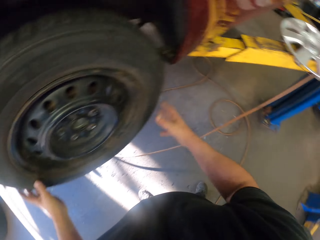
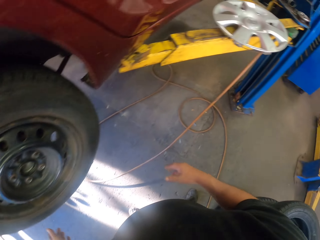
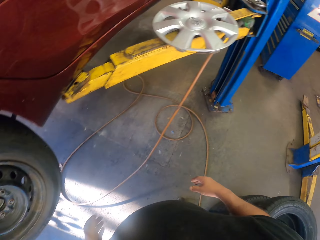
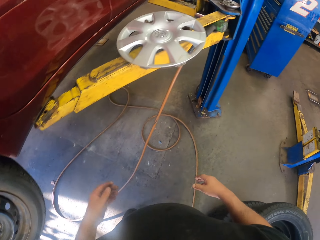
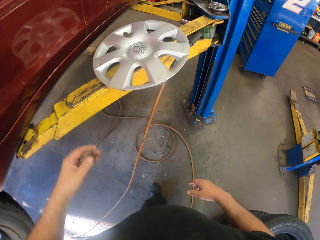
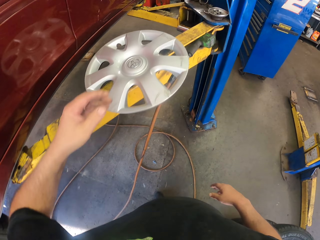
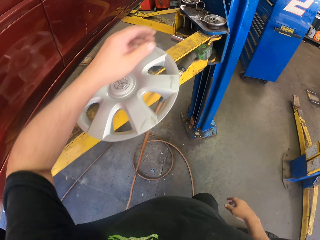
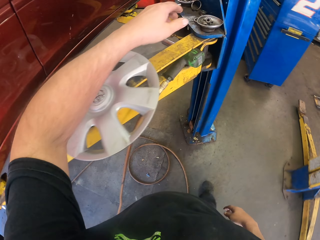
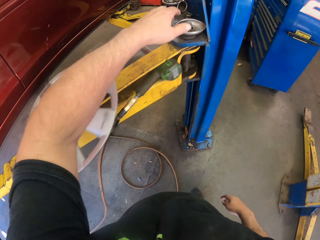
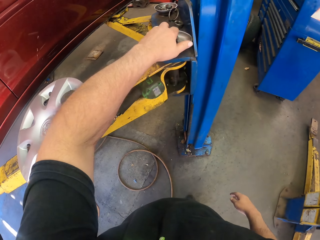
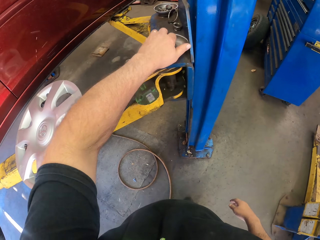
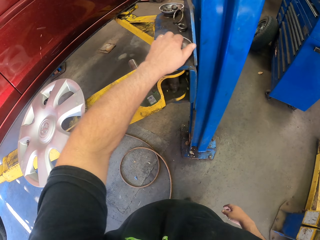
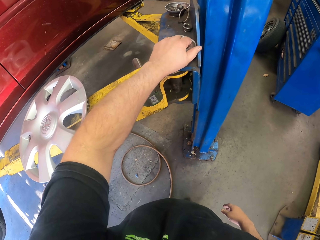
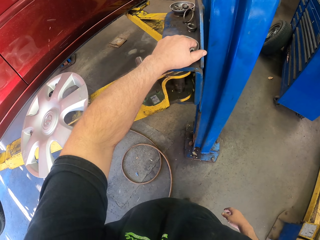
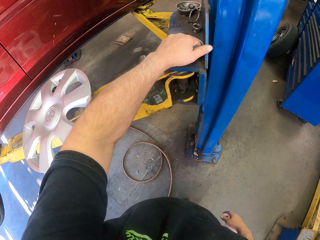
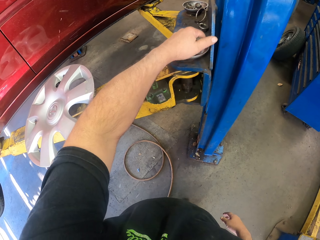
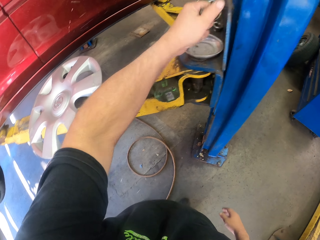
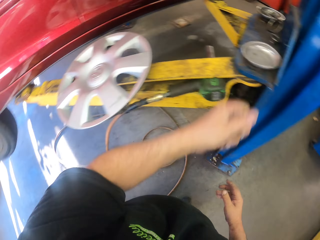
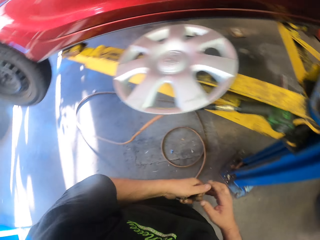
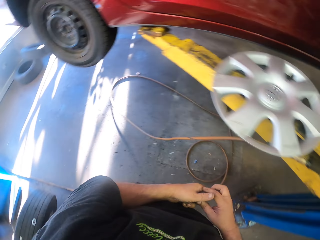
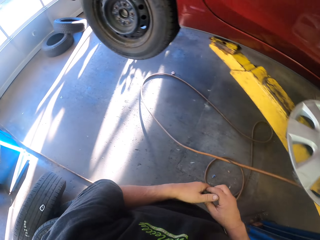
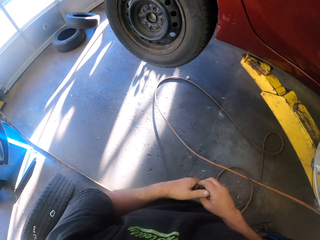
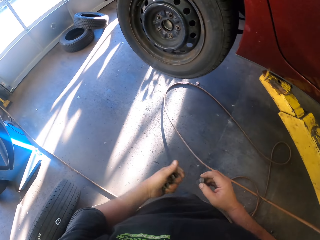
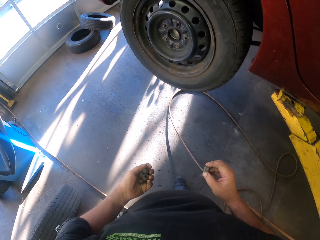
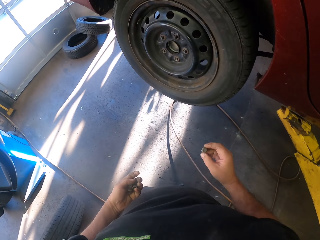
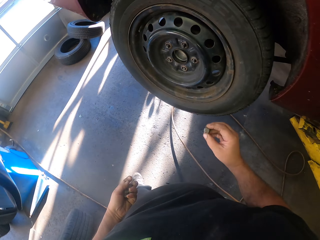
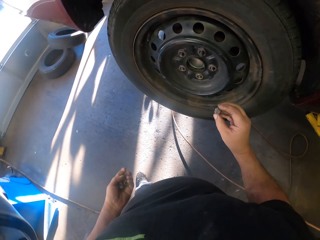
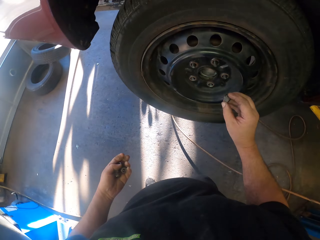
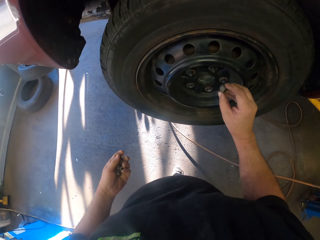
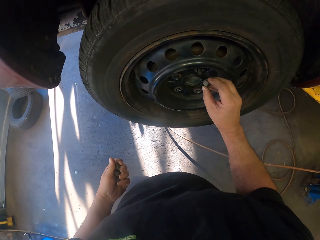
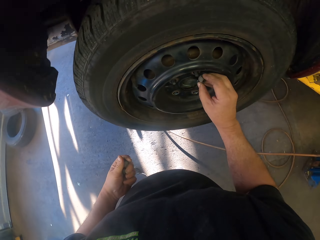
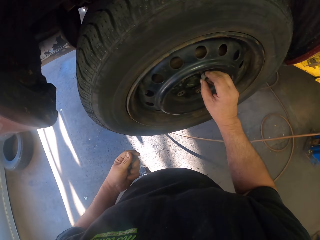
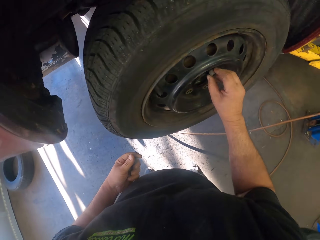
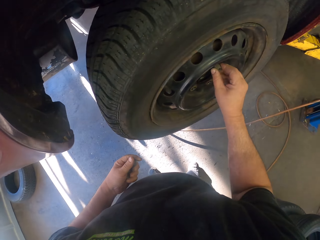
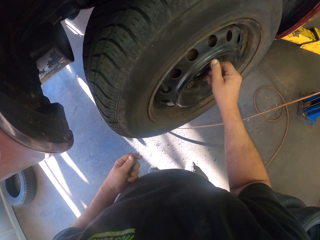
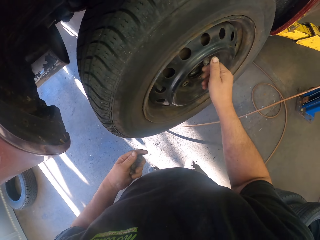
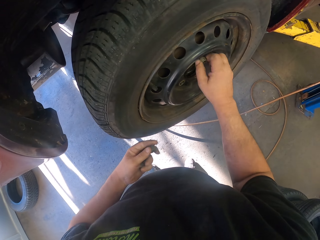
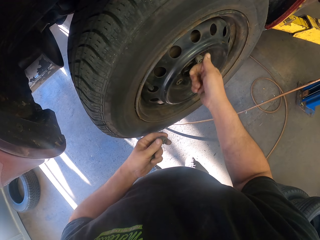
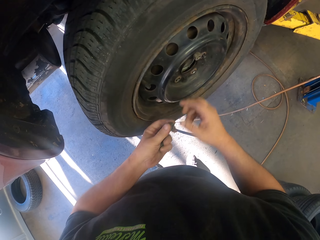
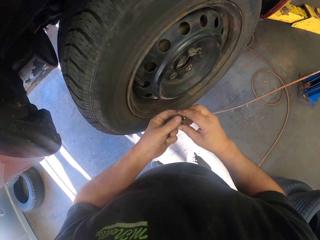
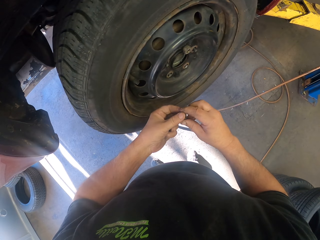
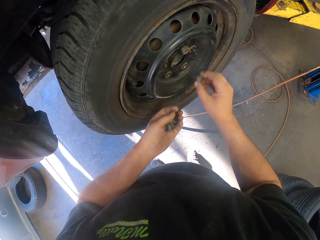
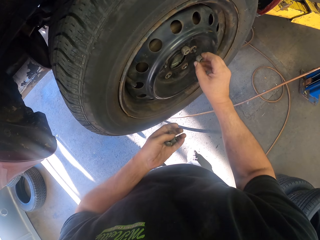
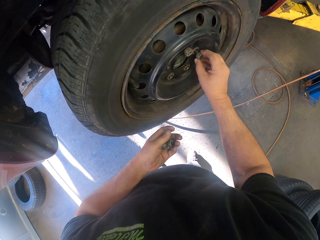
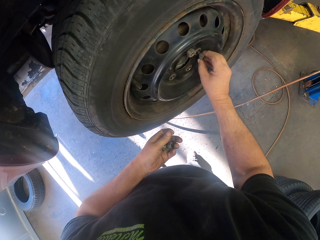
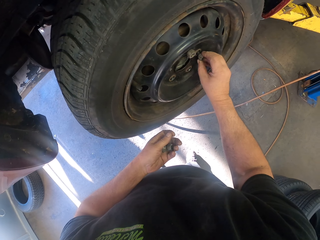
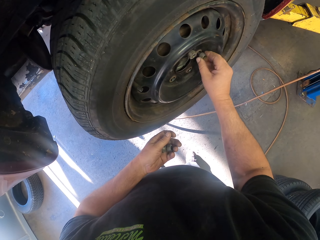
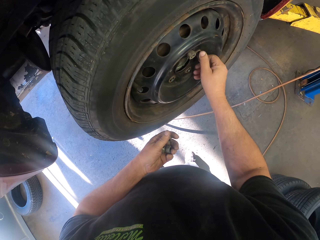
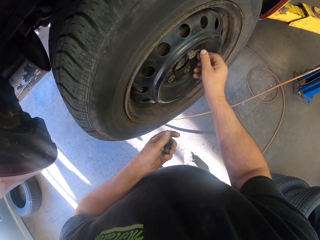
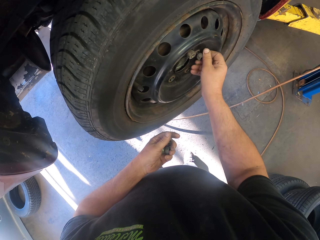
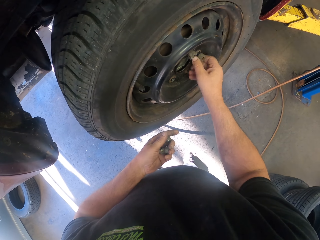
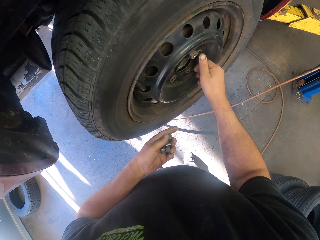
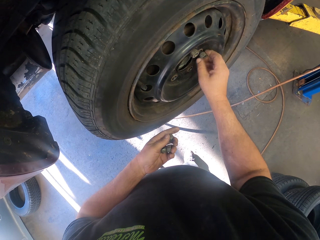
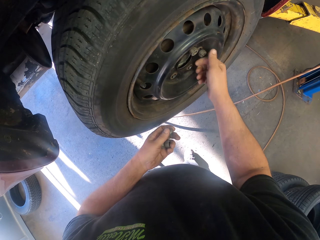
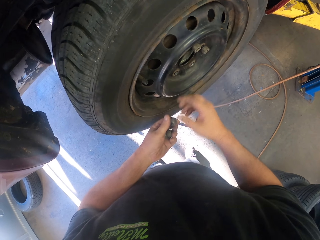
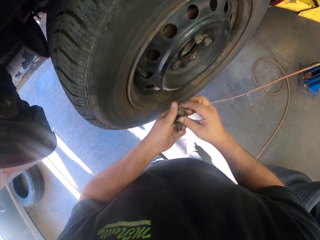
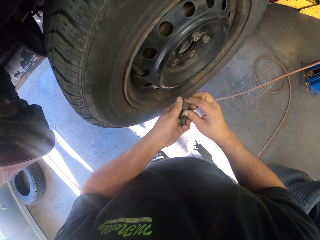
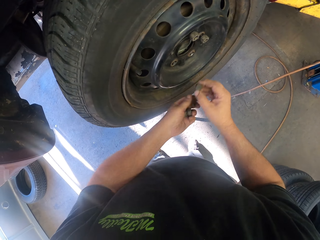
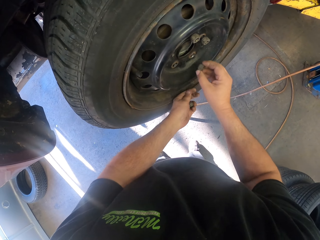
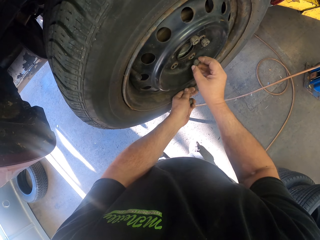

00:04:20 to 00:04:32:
The camera wearer picks the bolts or nuts from the metal bolt. They fit the bolt on the tire. They adjust the nuts on the tire.

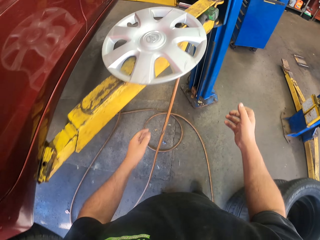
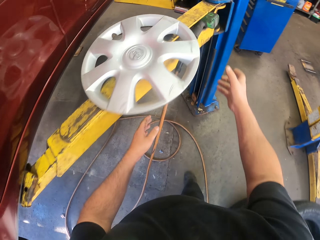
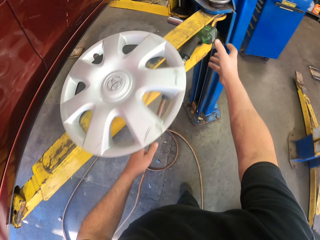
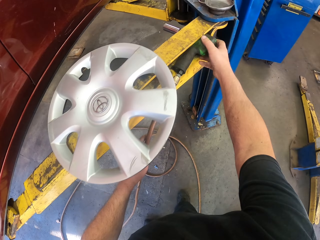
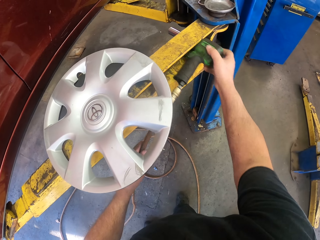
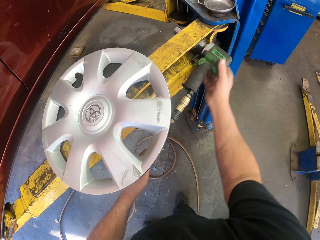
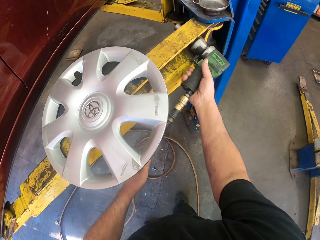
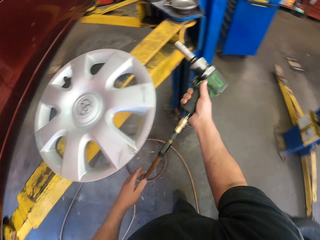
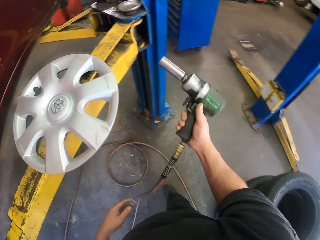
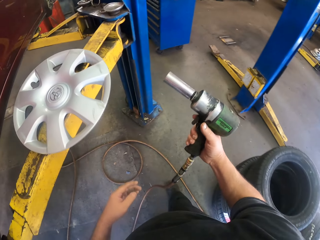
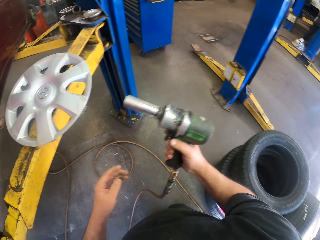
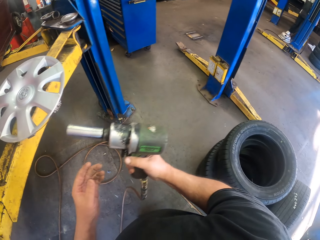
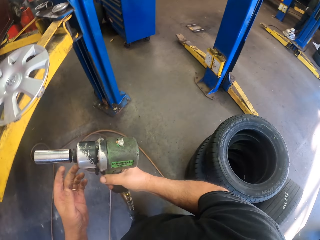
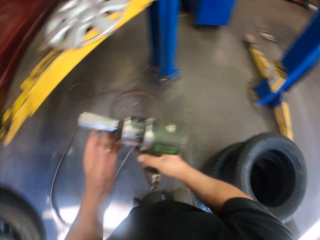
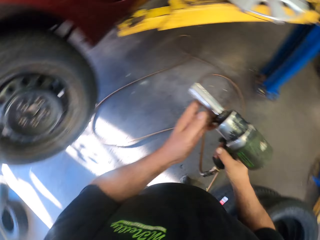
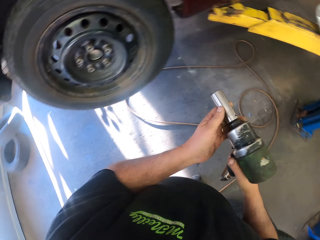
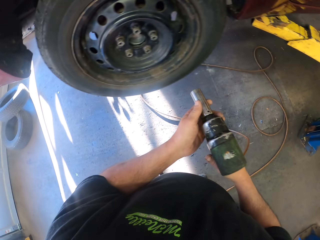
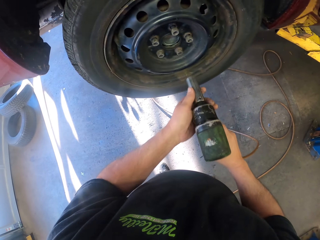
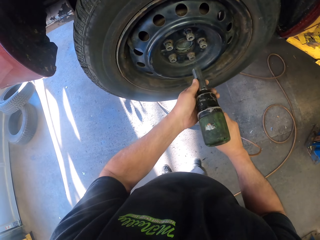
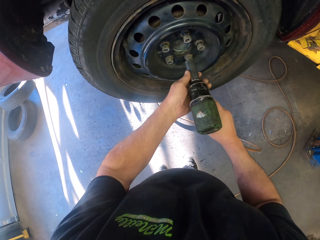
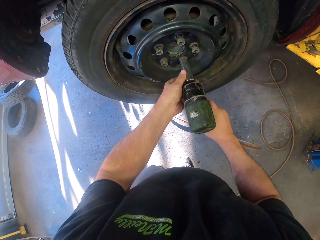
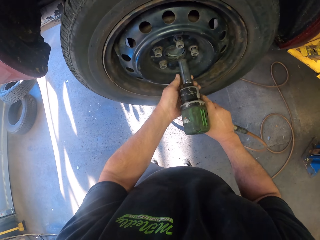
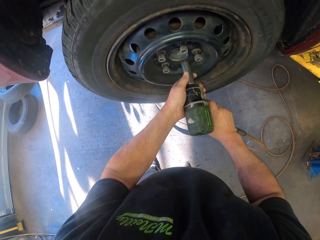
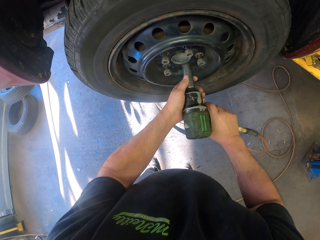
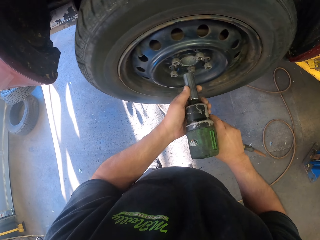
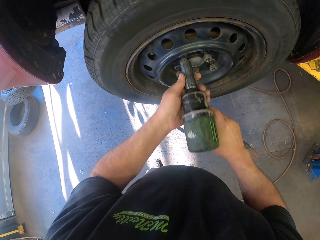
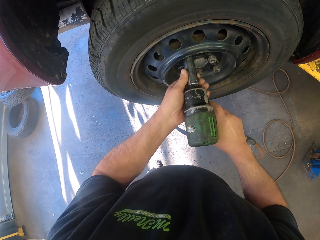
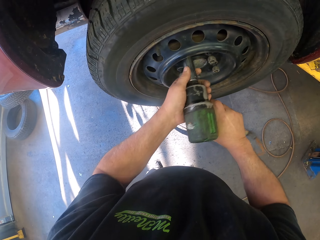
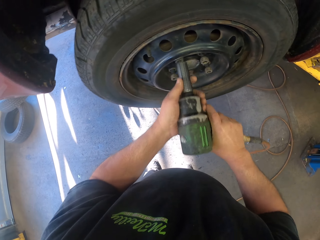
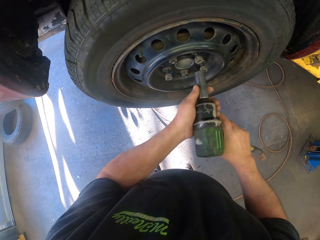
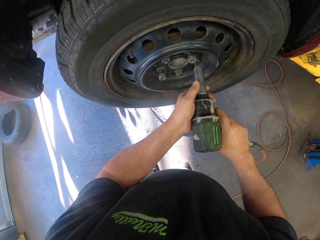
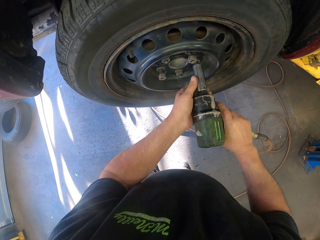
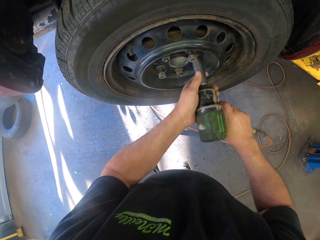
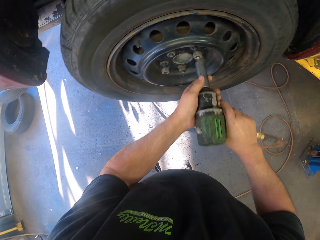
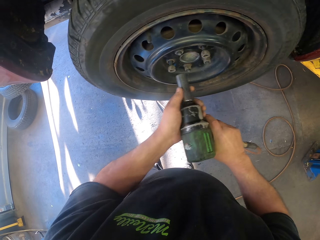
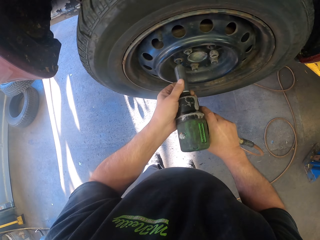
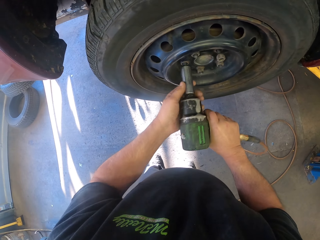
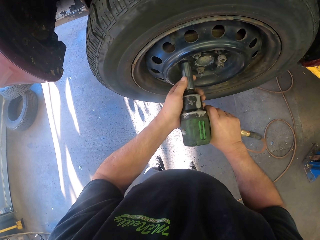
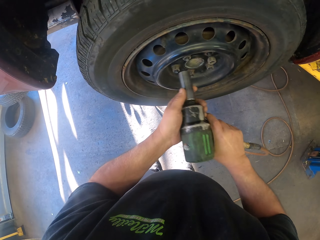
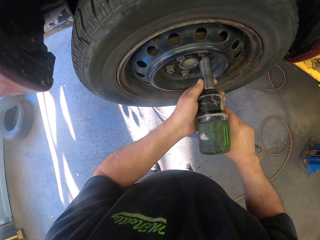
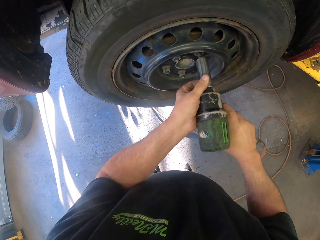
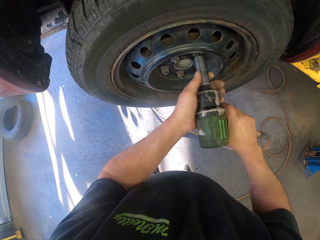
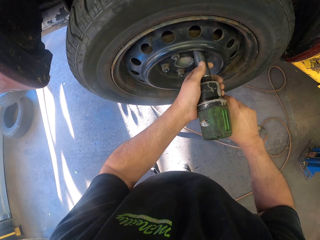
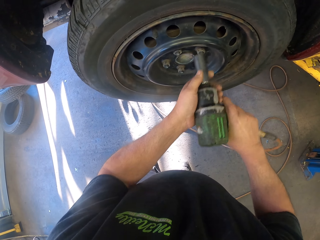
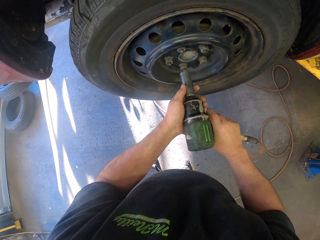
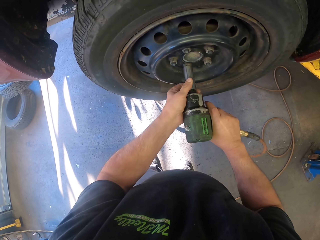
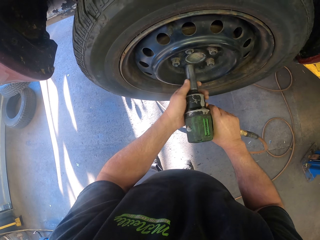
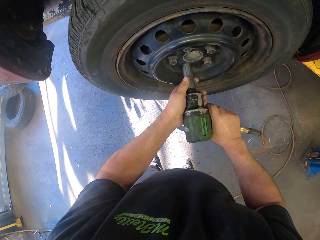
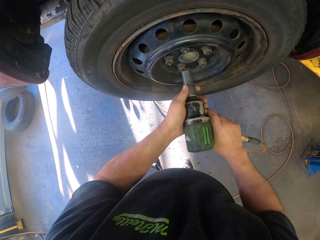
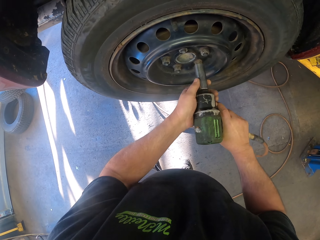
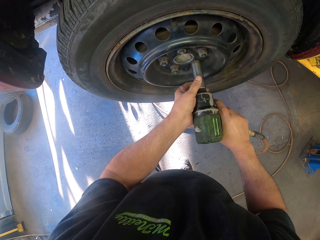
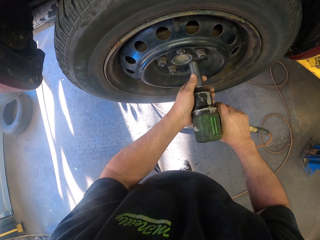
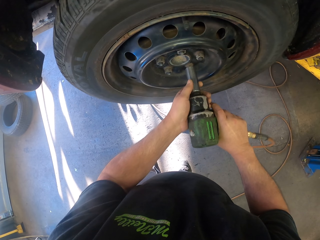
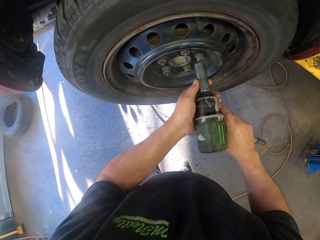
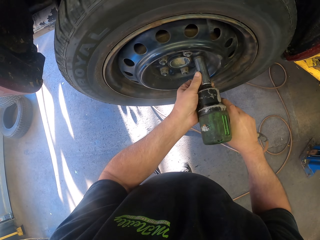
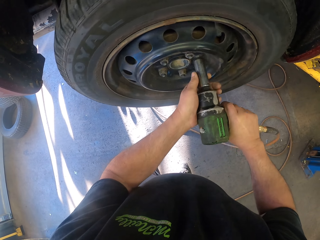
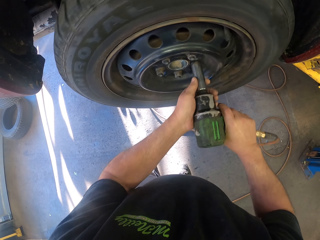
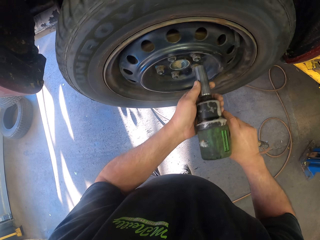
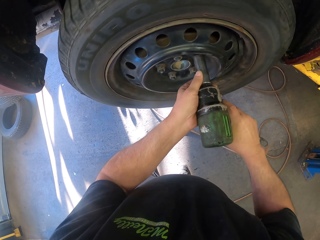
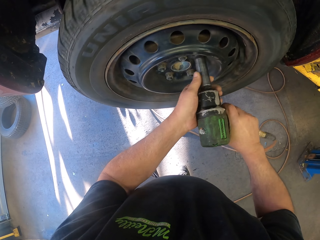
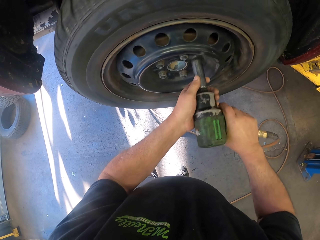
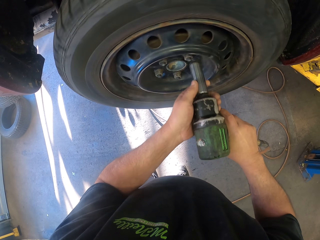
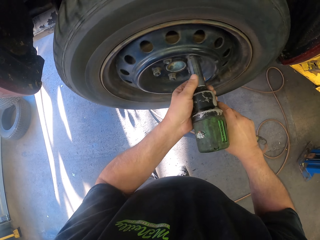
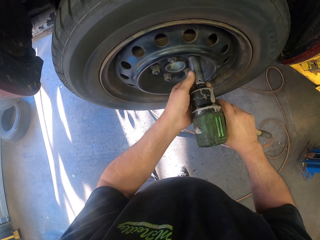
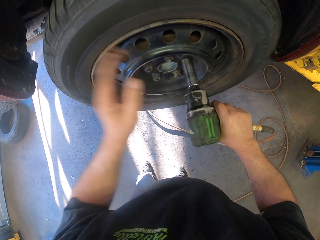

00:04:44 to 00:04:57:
The camera wearer picks the bolt tightening machine or high torque pneumatic wrench on the jack stand. They place the high torque pneumatic wrench on the screw. They tighten the tire bolts on the tire with the bolt tightening machine. They screw the screw on the car rim repeatedly.
